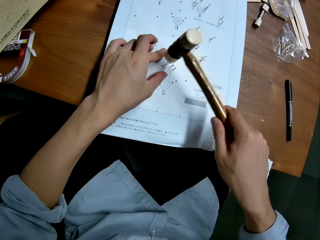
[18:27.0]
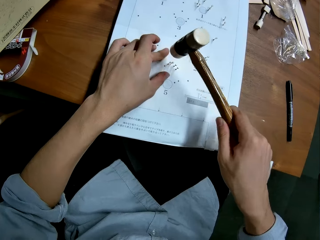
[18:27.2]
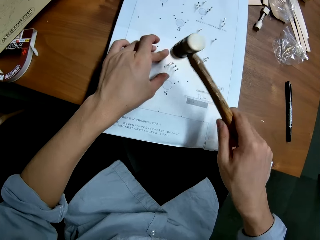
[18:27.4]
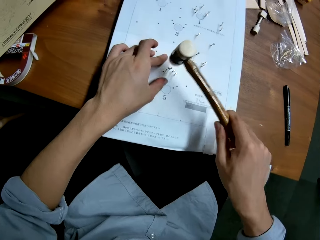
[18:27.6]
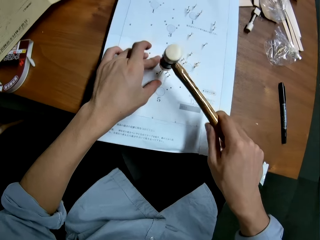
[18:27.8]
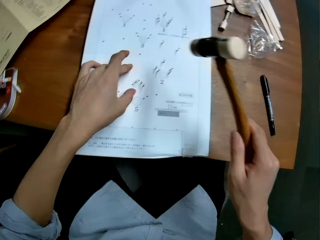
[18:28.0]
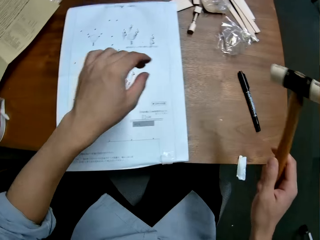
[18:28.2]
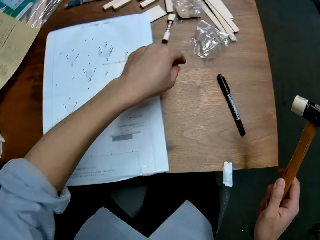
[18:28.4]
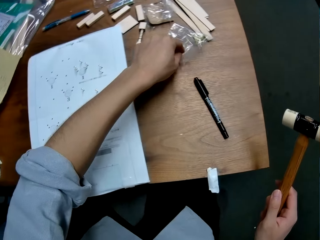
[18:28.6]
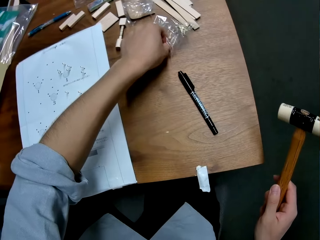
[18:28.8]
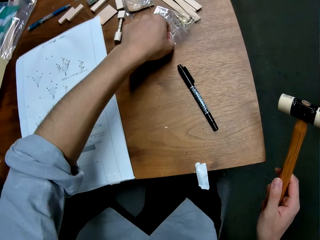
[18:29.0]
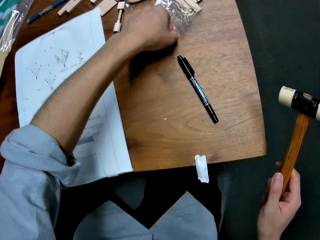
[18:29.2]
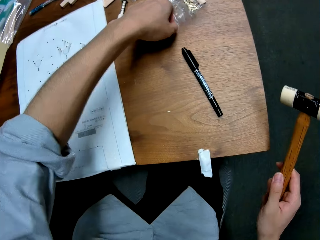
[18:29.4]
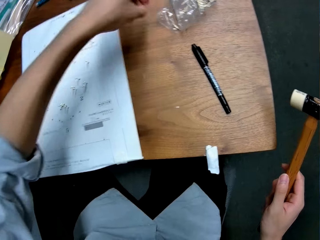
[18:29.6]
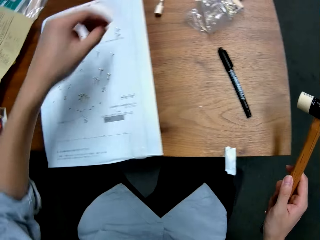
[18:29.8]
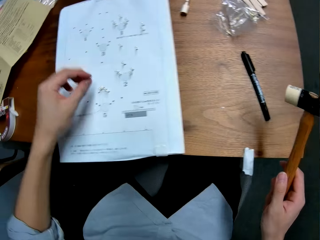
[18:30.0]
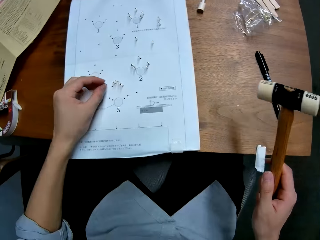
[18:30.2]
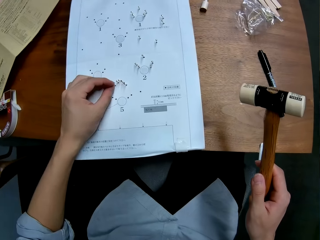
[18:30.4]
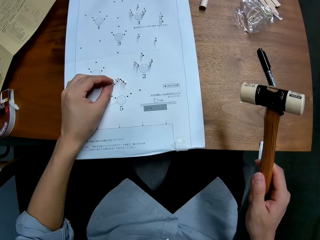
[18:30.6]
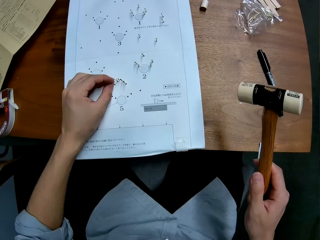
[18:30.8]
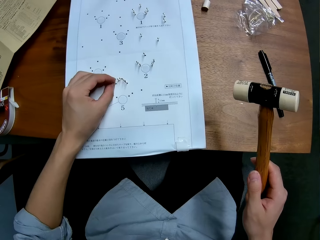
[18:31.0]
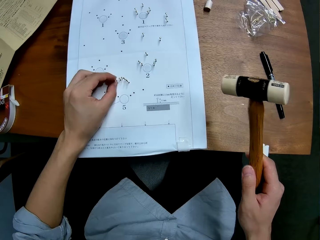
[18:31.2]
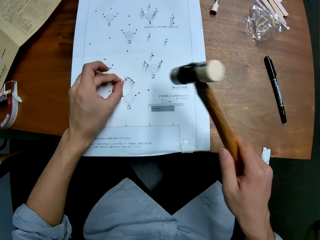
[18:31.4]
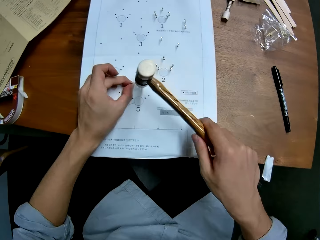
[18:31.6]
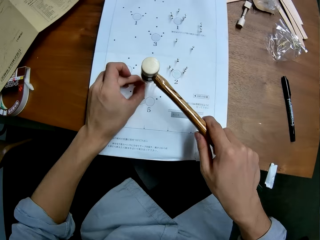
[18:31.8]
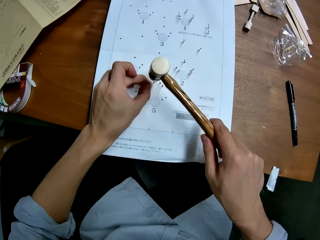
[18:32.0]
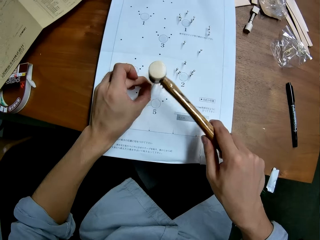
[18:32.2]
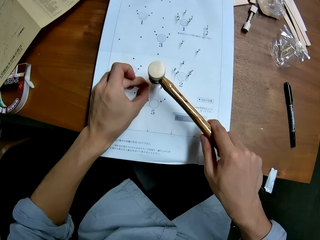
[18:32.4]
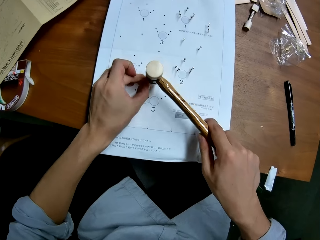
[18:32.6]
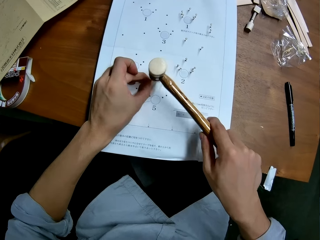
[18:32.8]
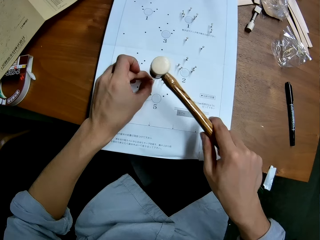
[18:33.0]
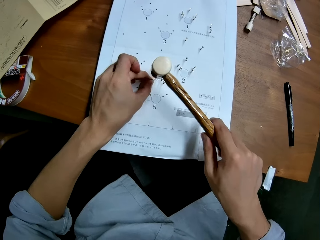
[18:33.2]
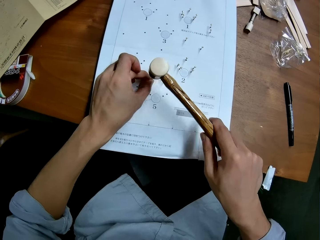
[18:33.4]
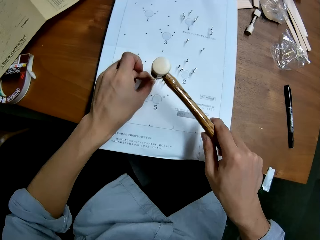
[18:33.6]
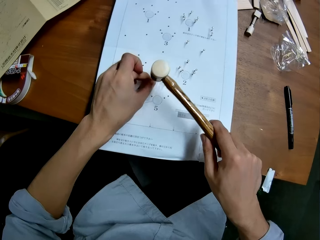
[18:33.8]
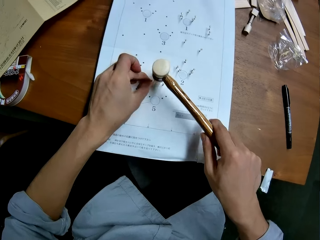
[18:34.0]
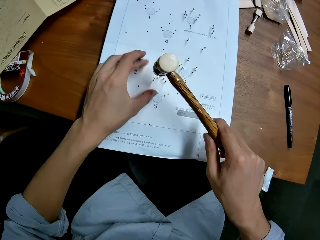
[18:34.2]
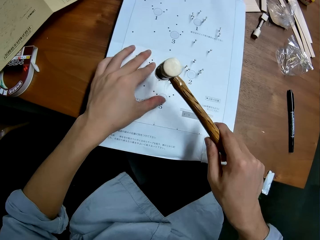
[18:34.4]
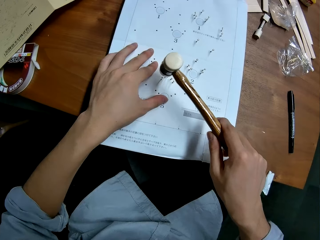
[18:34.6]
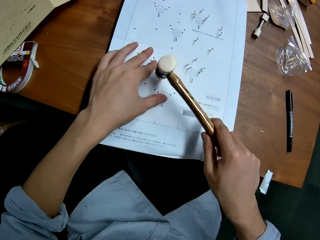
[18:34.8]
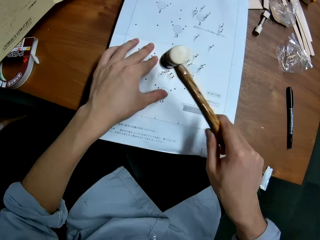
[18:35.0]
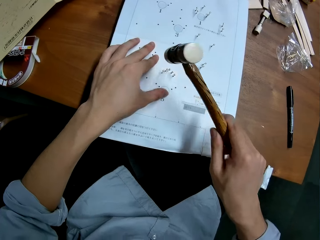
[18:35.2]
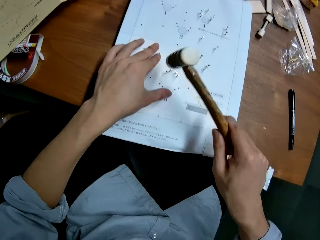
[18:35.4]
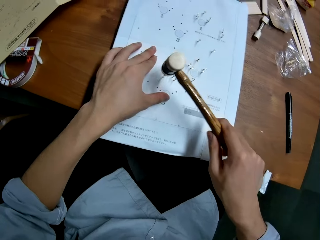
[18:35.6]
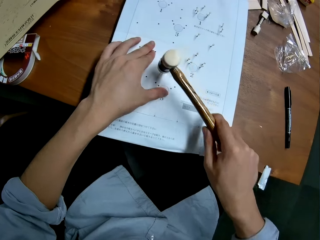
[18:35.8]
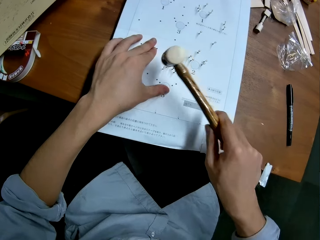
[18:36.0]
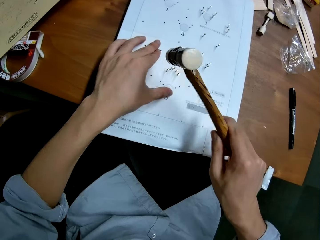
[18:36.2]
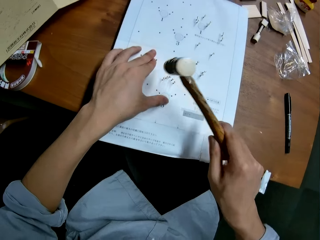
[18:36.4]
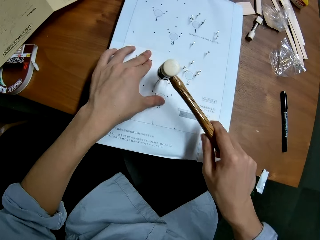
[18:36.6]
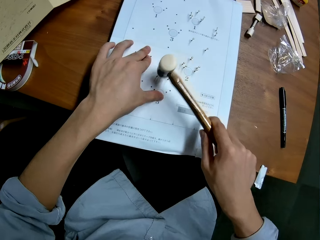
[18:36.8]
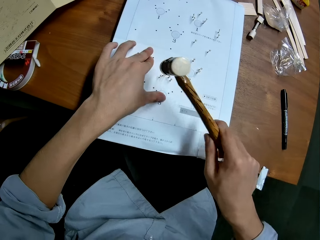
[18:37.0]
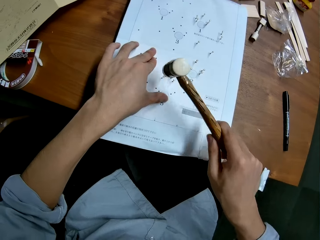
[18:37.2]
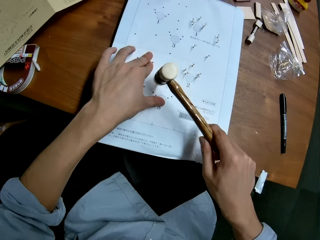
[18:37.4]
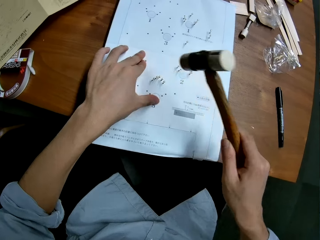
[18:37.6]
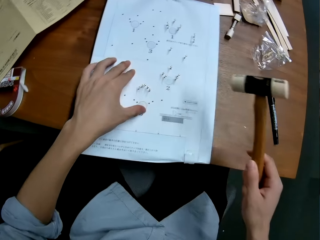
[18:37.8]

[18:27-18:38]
The camera wearer continues hammering the pin. He picks a panel pin from the package on the table with his left hand. He inserts the pin into a hole in the leaflet with his left hand. He hits the pin into the hole in the leaflet with the hammer. He holds the leaflet with his left hand.

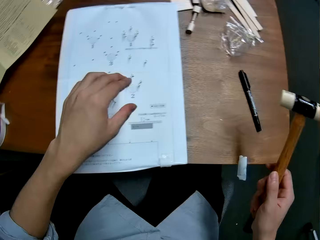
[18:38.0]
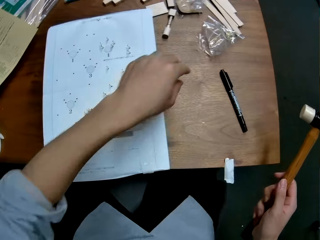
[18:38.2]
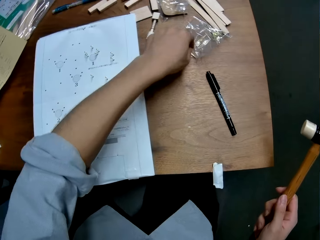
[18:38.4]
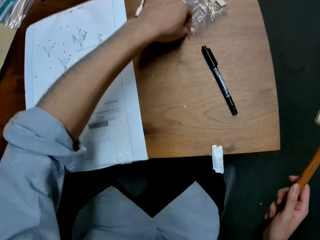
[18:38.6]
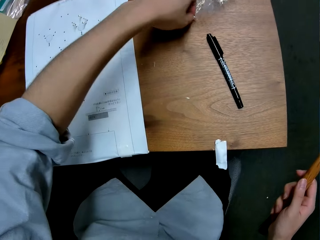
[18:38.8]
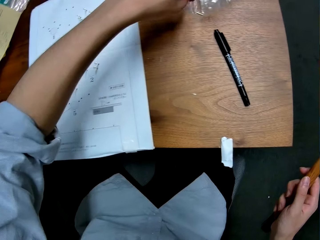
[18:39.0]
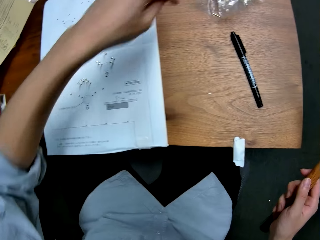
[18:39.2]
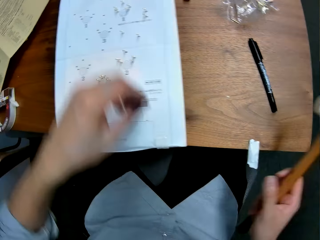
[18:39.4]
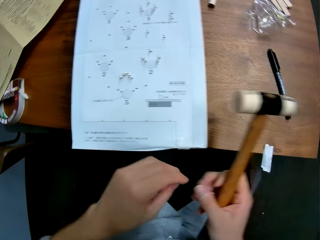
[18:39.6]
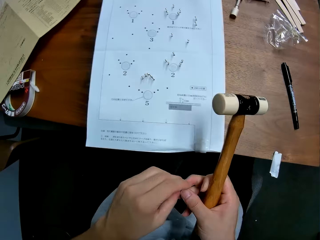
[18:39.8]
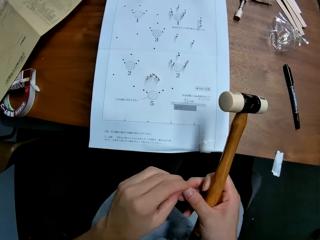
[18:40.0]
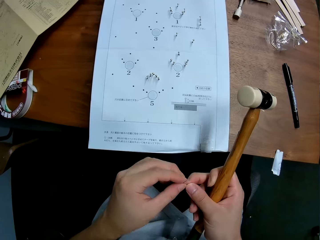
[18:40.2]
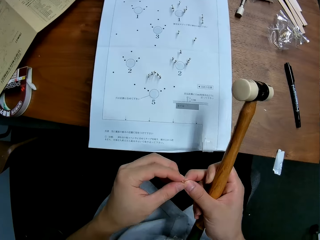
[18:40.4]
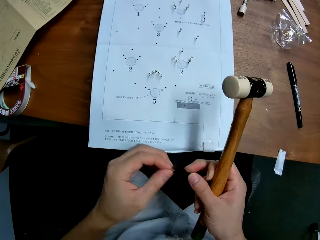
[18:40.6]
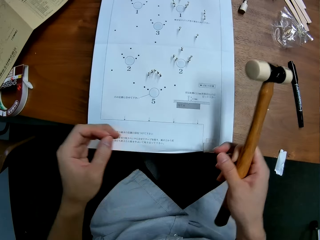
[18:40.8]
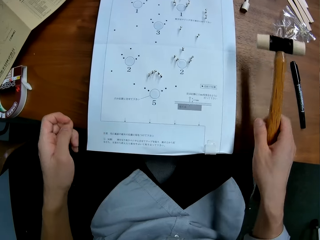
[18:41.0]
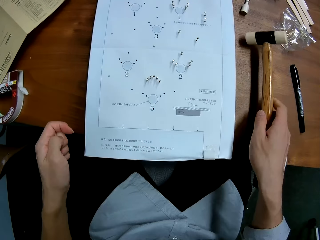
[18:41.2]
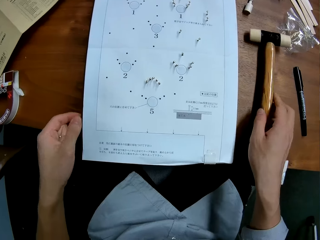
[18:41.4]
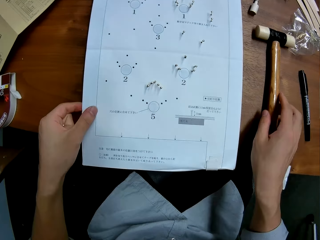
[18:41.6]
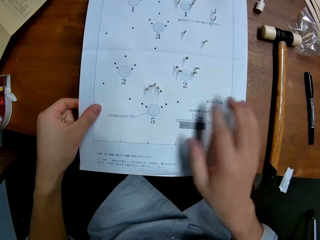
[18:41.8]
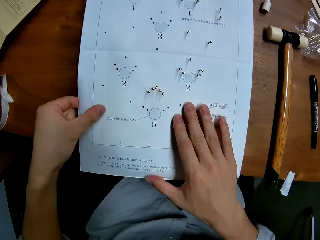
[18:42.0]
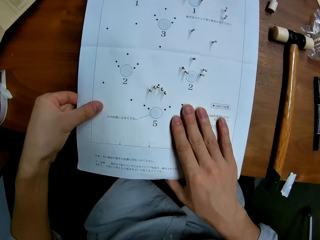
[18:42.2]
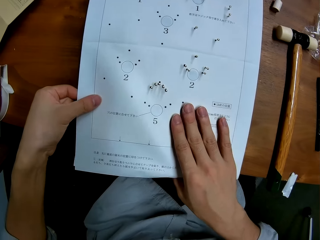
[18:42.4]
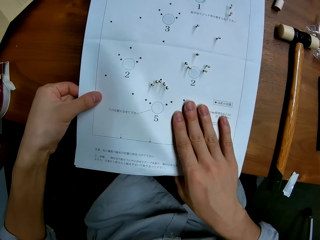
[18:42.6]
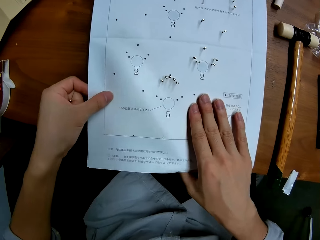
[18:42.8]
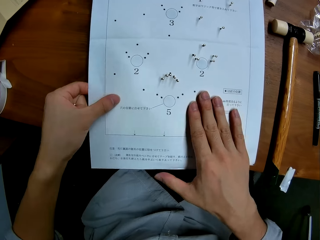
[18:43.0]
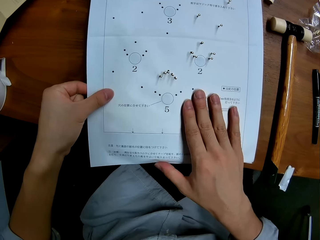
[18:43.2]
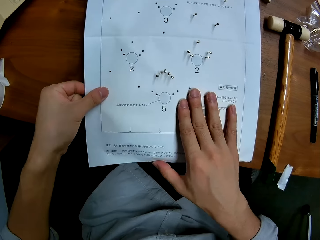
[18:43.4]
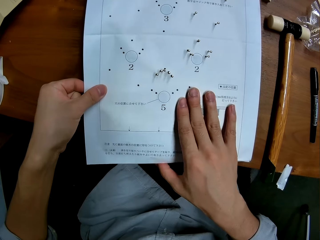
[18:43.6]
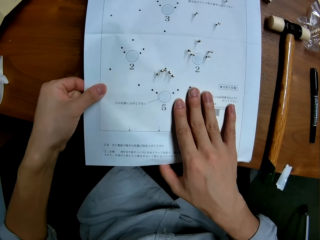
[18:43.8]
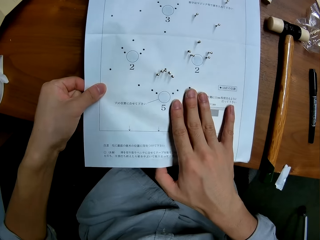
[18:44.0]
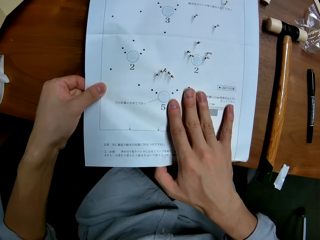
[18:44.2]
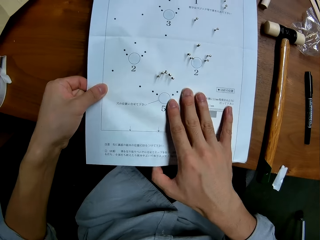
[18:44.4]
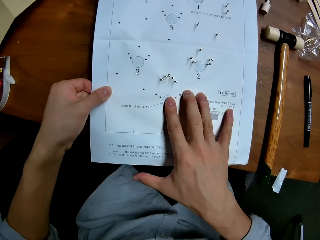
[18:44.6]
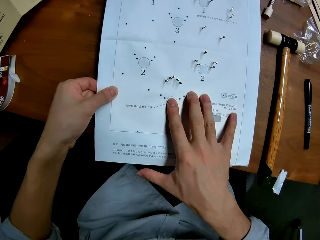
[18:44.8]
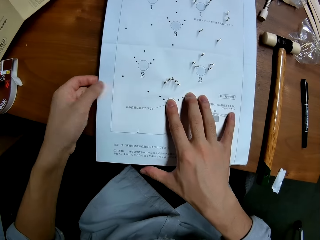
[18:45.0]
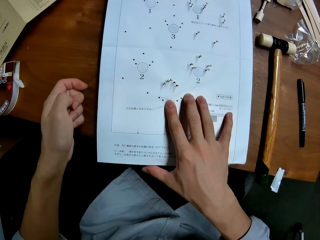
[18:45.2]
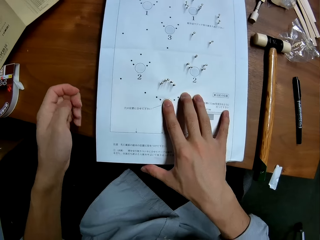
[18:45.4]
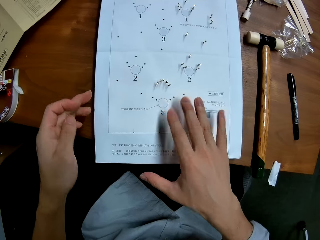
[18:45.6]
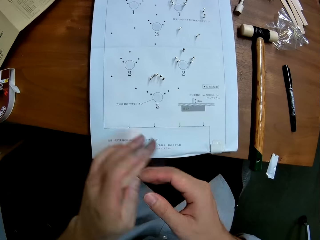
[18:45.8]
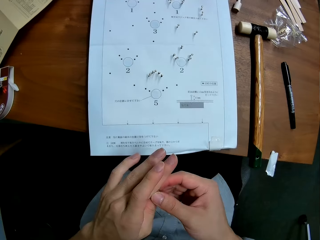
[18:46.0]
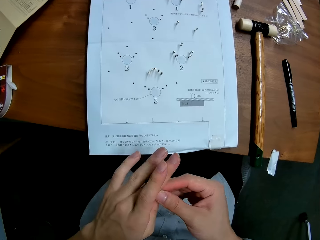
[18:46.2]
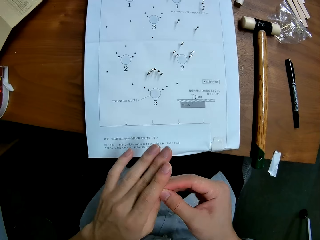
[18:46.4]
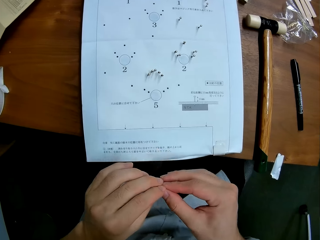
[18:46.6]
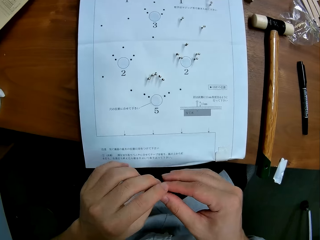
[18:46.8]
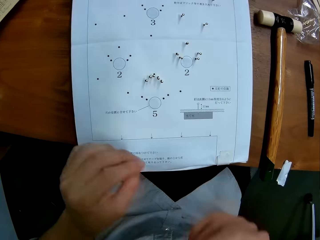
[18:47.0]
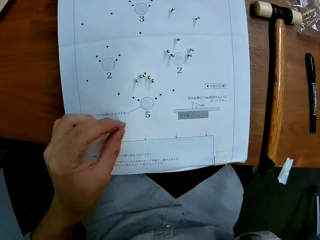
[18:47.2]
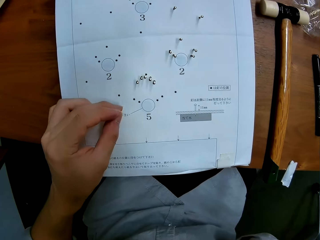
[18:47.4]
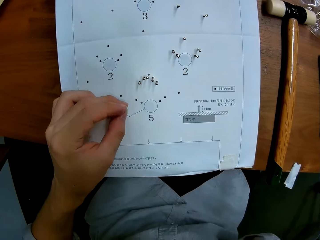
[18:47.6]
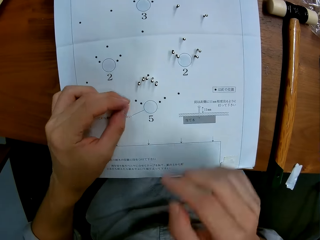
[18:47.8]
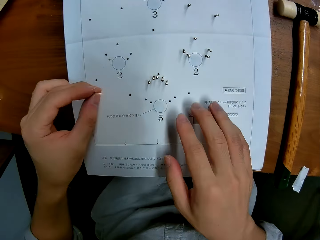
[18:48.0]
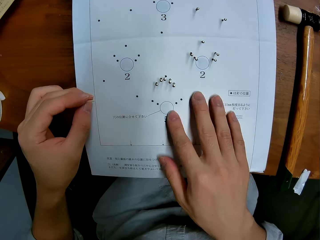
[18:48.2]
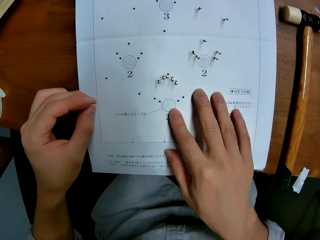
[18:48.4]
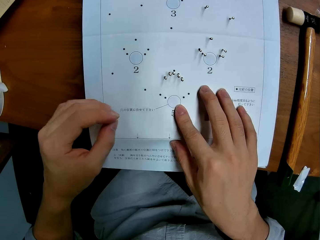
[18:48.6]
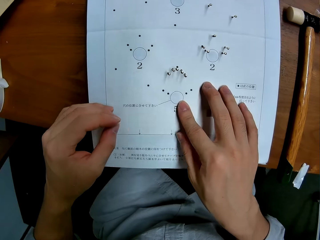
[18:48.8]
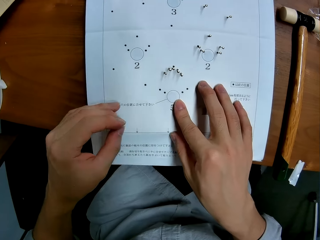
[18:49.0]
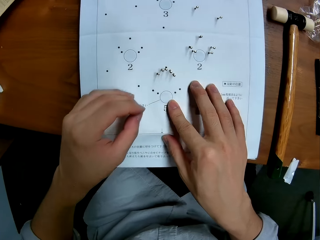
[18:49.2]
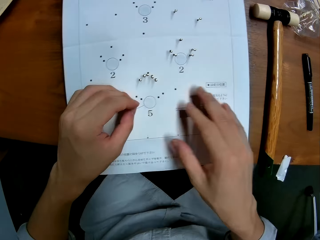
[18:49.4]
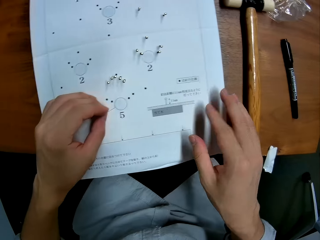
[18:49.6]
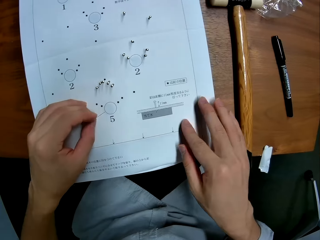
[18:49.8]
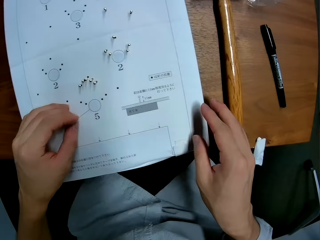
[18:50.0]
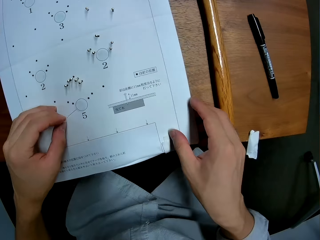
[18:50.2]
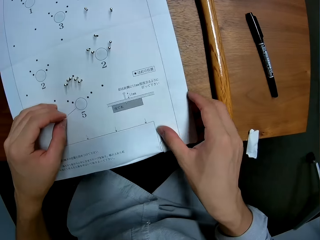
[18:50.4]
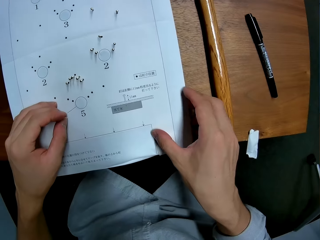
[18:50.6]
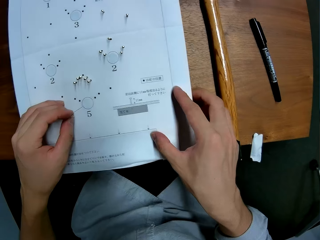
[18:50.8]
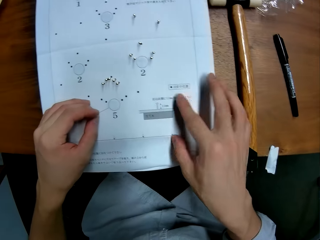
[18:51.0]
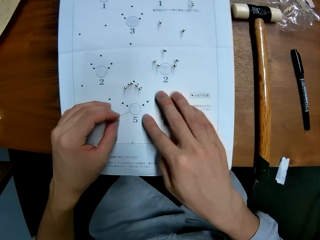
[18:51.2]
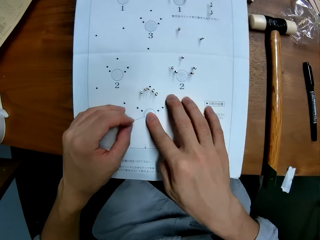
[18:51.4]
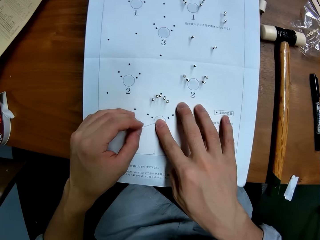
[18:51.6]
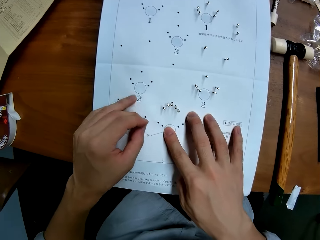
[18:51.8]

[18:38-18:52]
The camera wearer picks a panel pin from the package on the table with his left hand. He holds the pin on the fingers with both hands. He drops the ballpein hammer on the table. He adjusts the leaflet with both hands. He drags the paper on the table. He holds the pin on the fingers with both hands. He inserts the pin into a hole in the leaflet with his left hand. He adjusts the leaflet with his right hand. He holds the paper.
